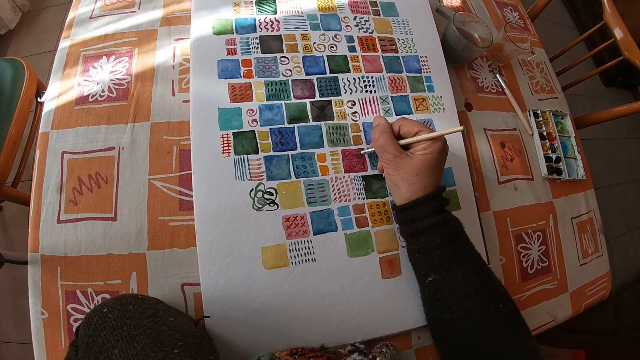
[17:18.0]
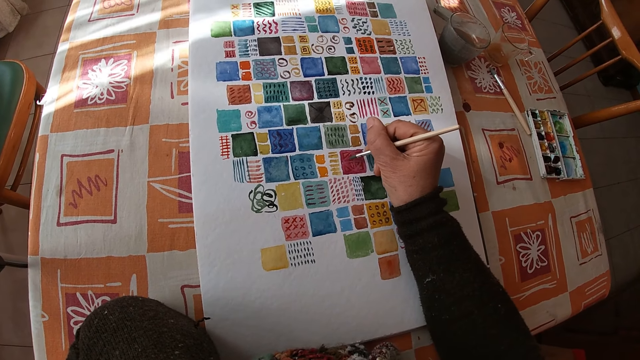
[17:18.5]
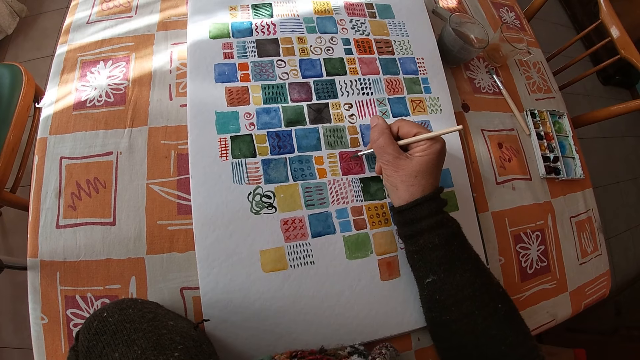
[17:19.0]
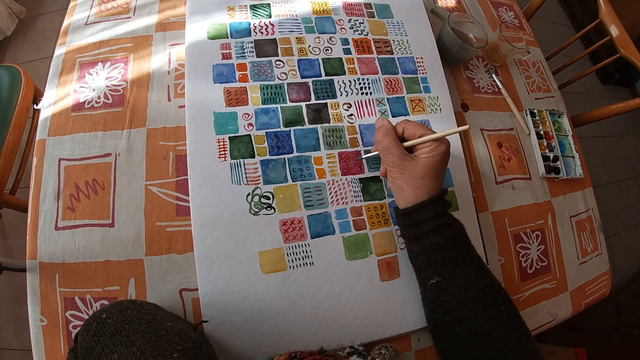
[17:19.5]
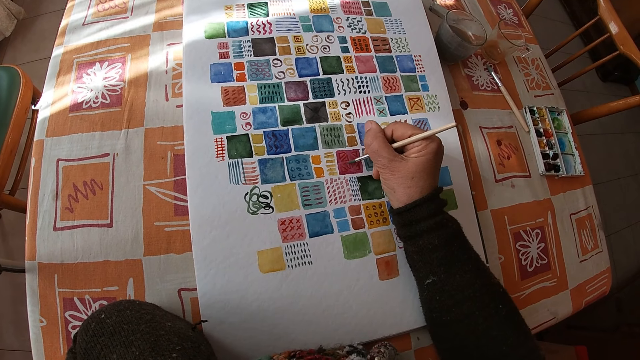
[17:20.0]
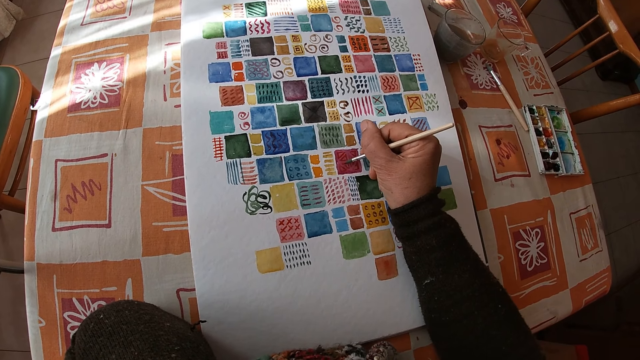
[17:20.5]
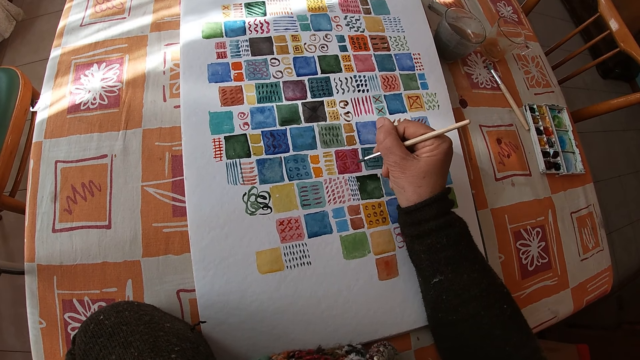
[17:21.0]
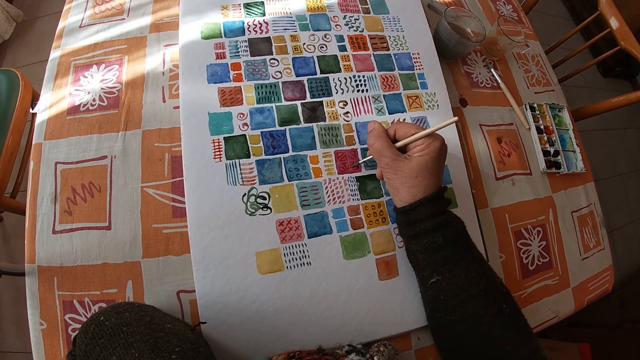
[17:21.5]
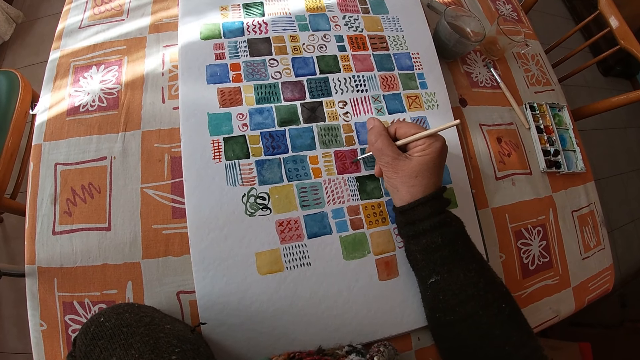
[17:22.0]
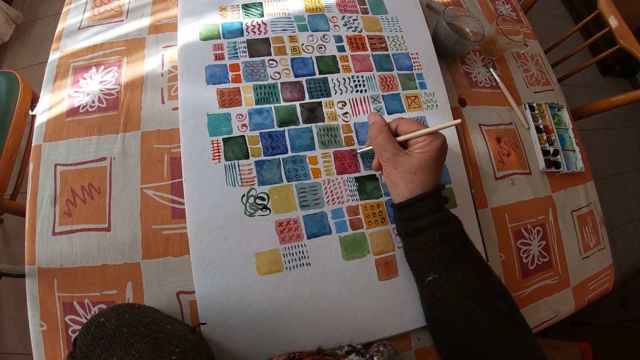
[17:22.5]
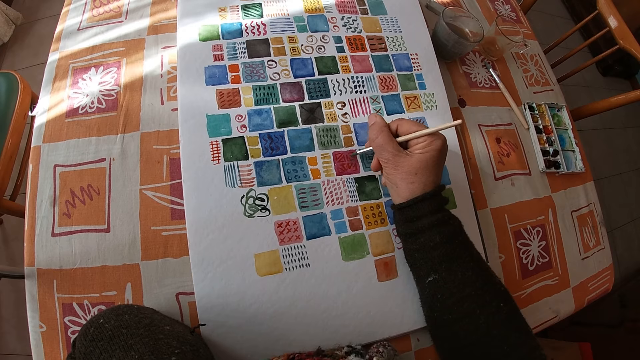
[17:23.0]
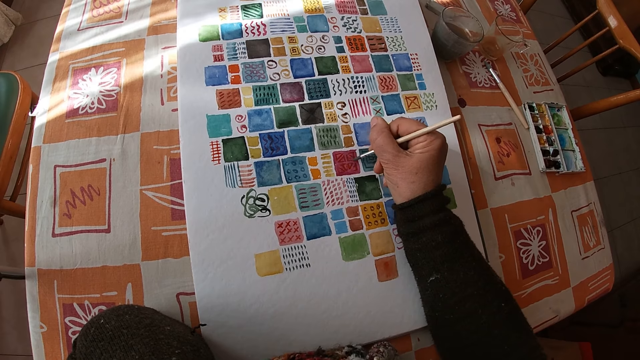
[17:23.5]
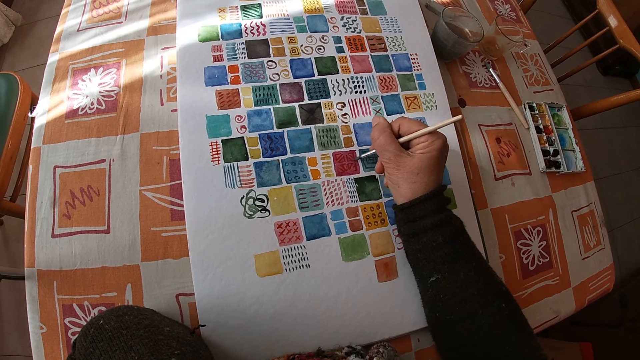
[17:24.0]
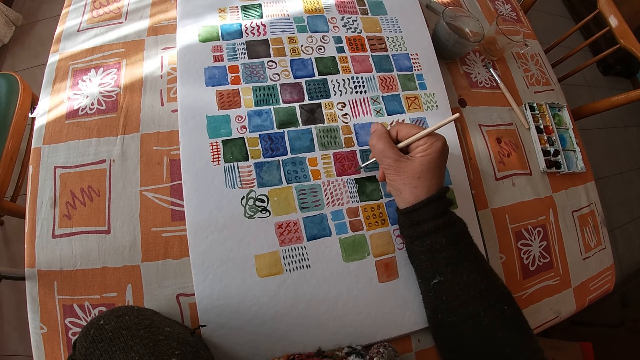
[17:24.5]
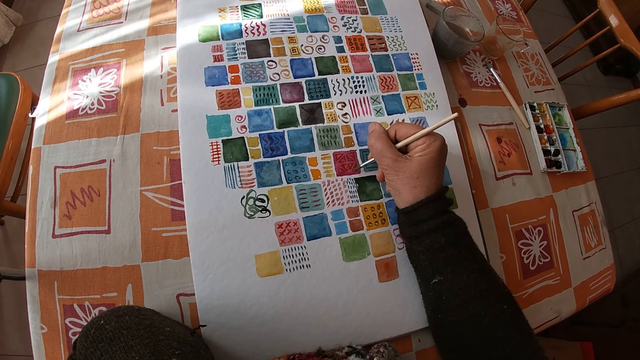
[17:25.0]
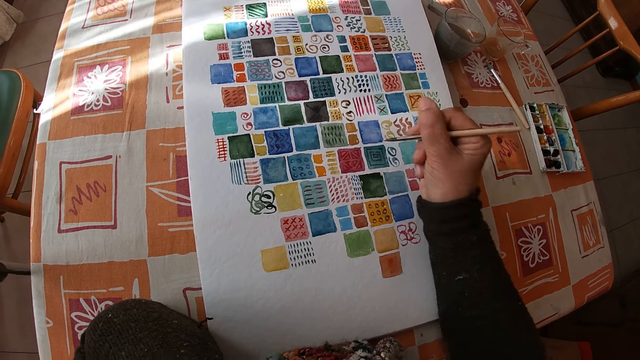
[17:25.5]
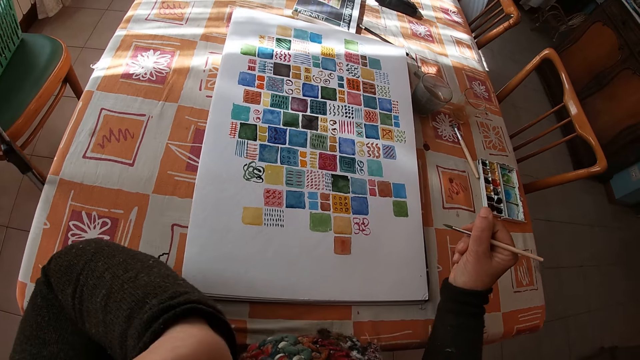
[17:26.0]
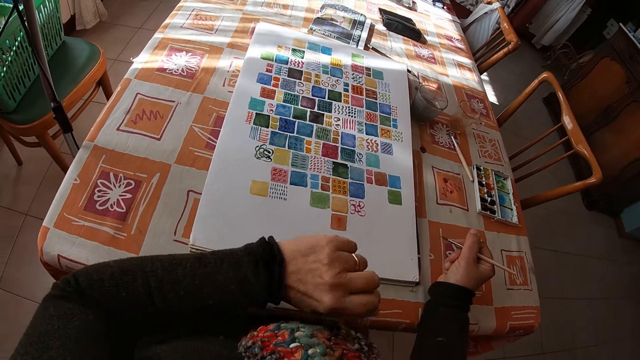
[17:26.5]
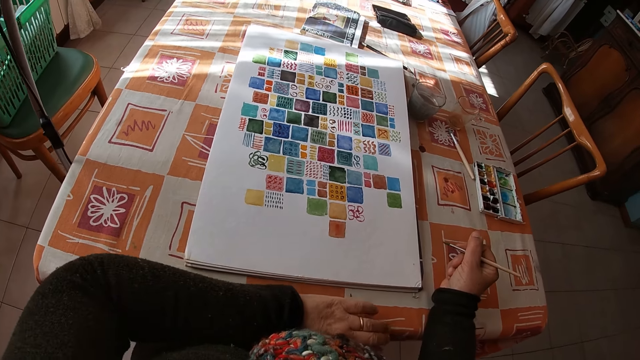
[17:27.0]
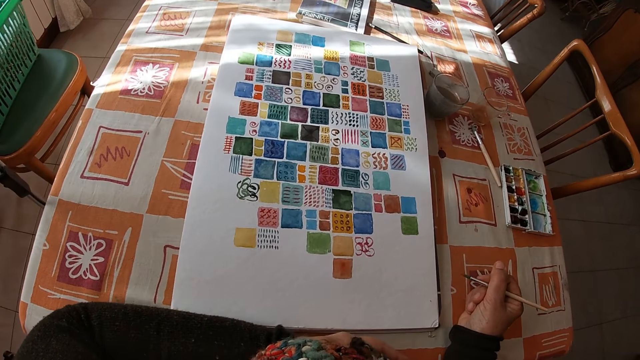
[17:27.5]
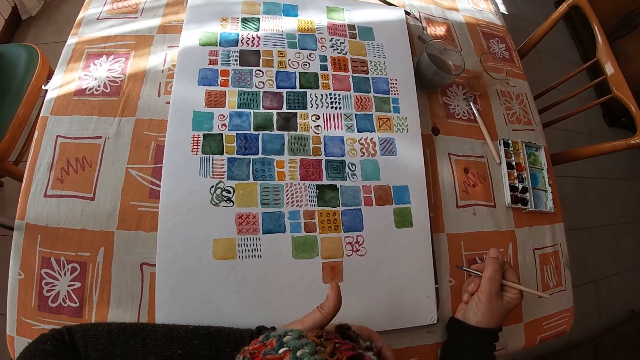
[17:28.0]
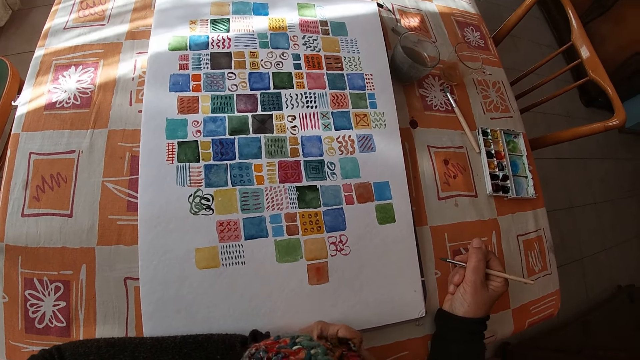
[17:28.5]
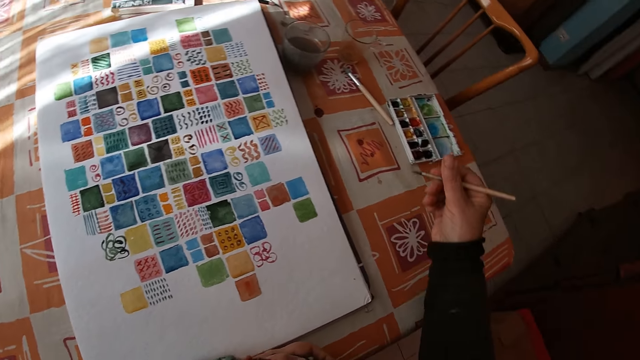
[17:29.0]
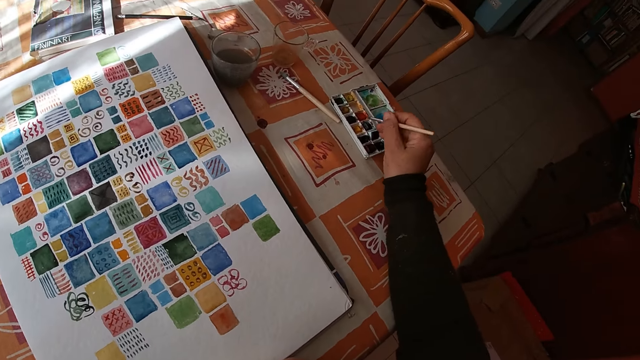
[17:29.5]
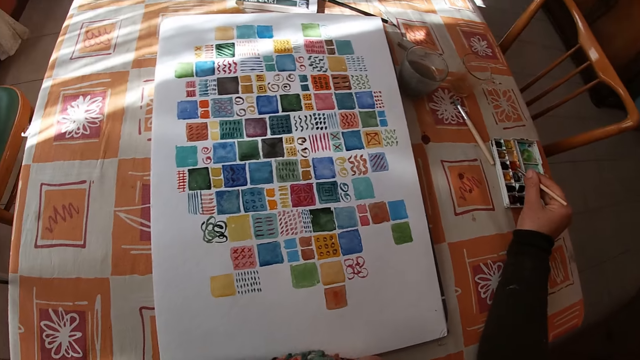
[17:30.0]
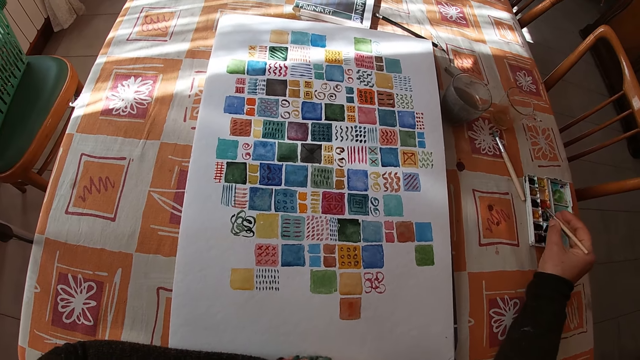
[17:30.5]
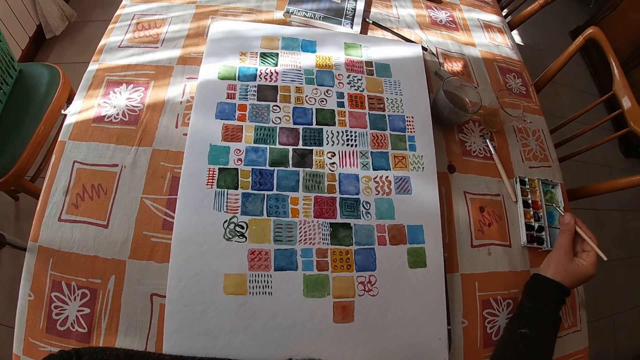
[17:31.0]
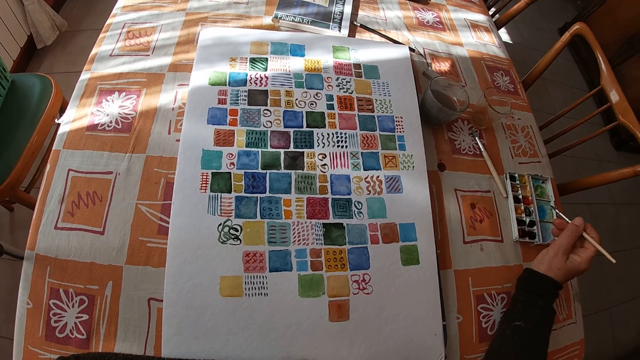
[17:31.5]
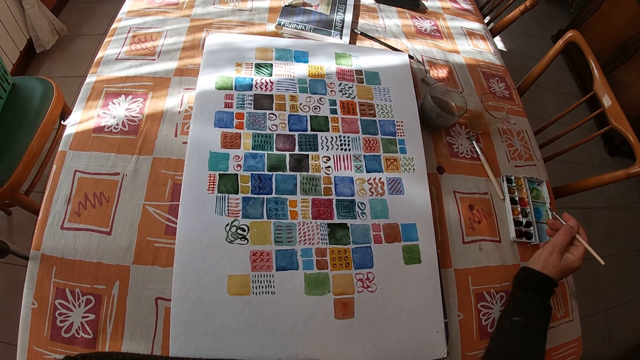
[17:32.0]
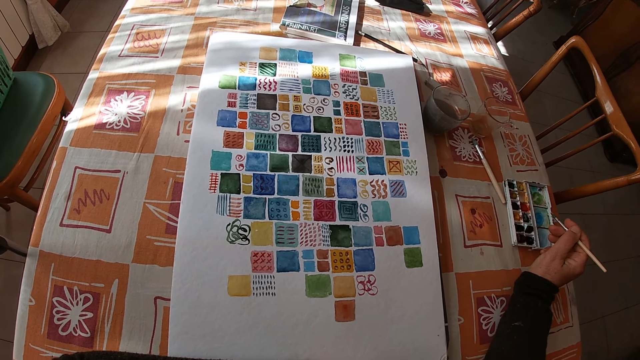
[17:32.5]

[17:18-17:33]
The camera wearer paints shapes on the canvas sheet on the dining table with the paint brush in her right hand. She rests her right hand on the dining table. She looks at the book. She rests her left arm on the dining table. She rubs the paint brush on the paint set on the dining table with her right hand.

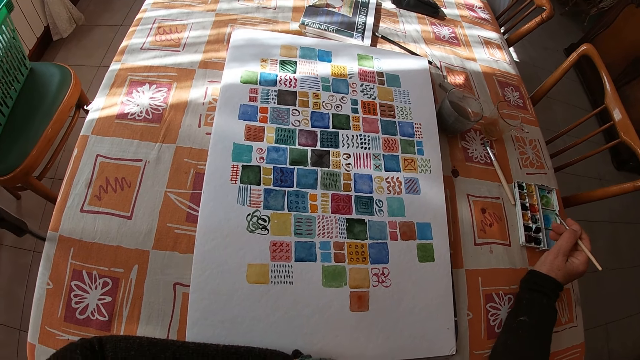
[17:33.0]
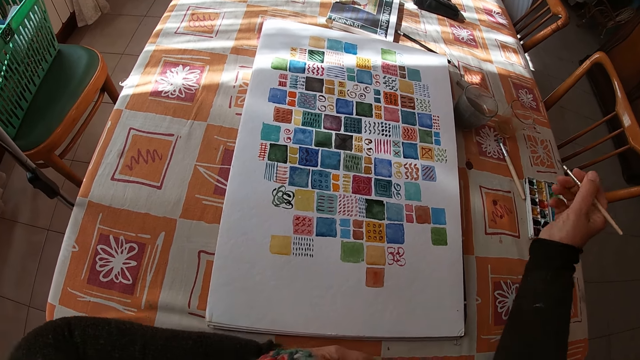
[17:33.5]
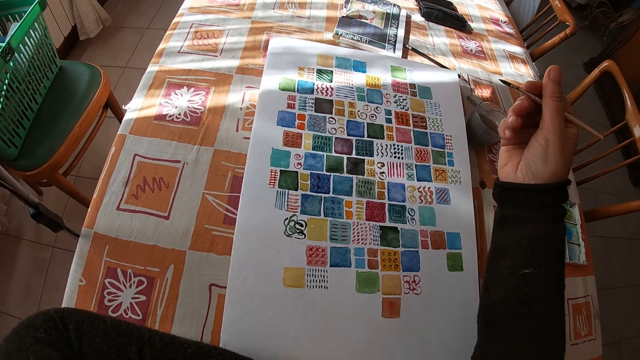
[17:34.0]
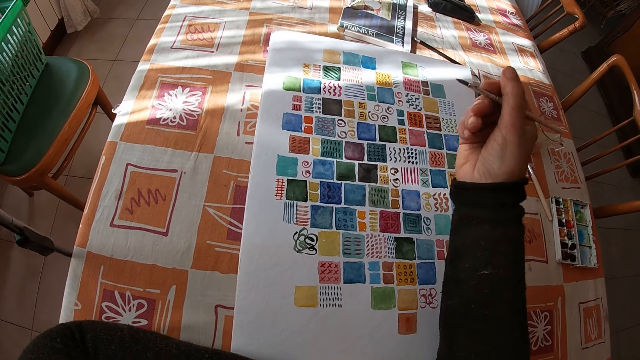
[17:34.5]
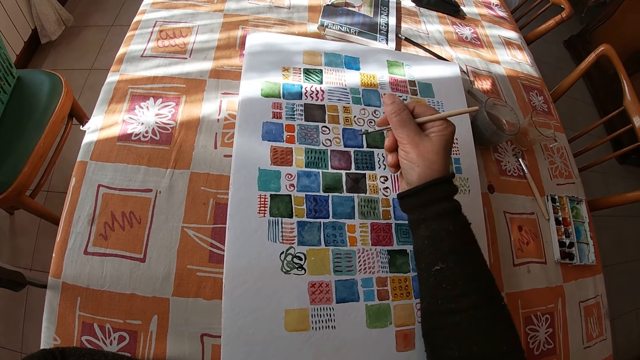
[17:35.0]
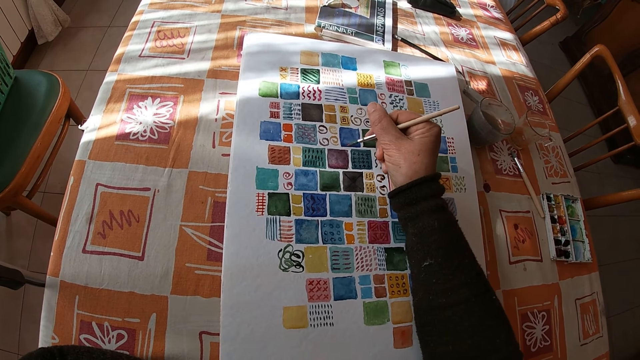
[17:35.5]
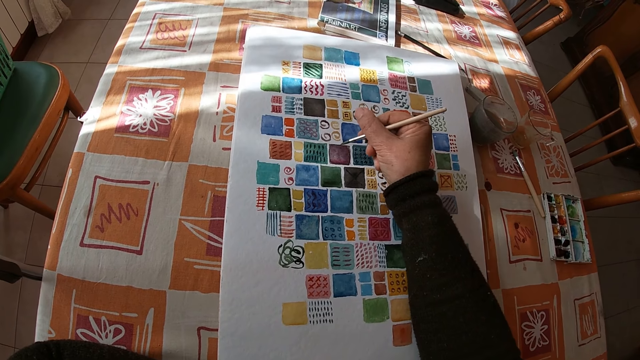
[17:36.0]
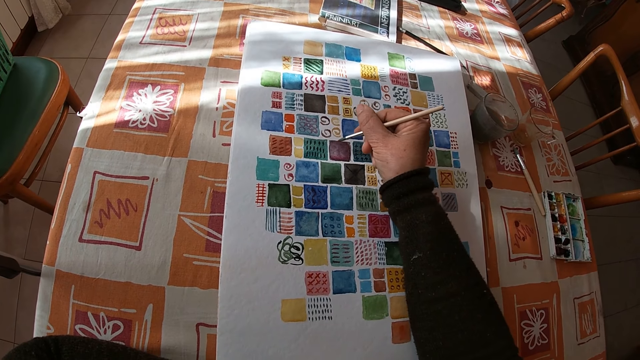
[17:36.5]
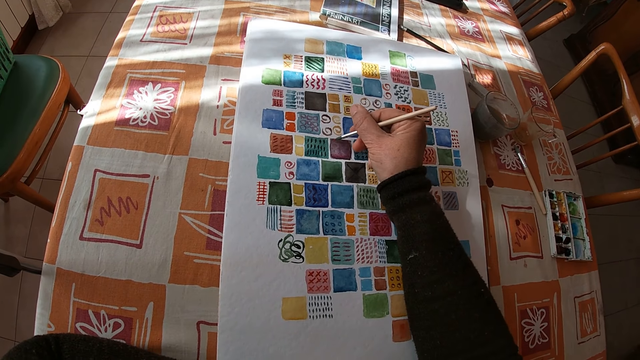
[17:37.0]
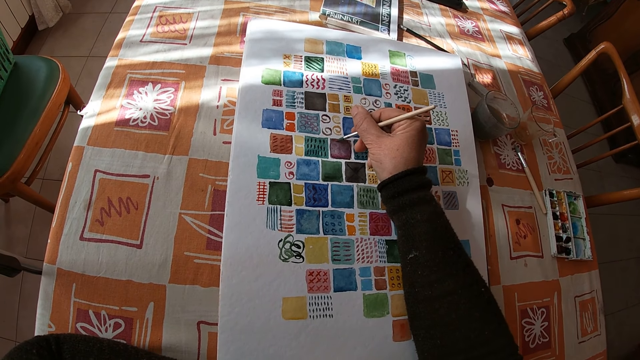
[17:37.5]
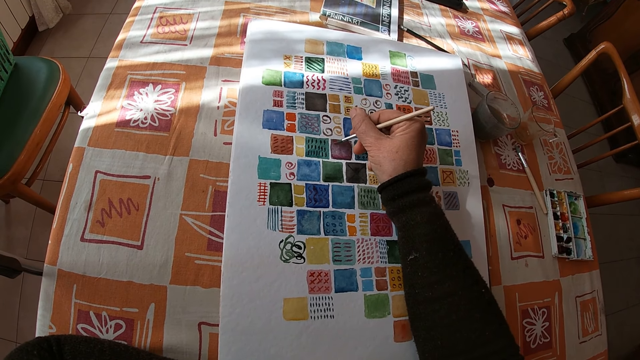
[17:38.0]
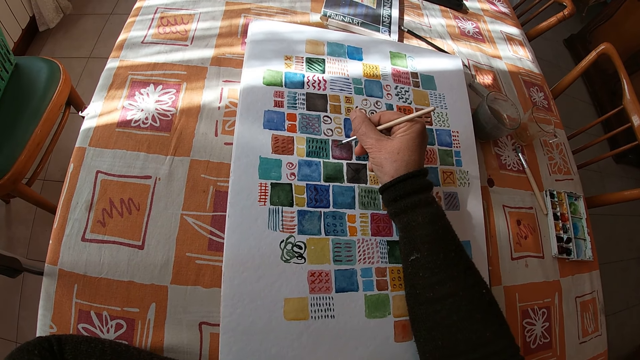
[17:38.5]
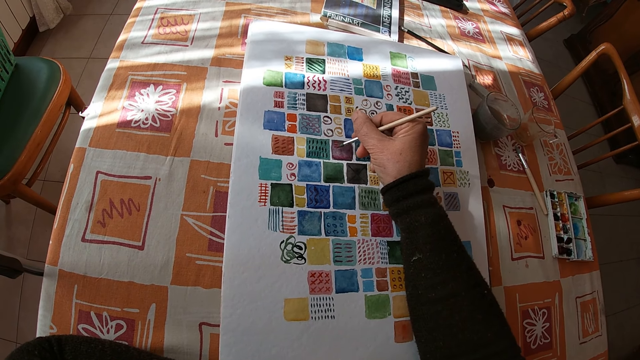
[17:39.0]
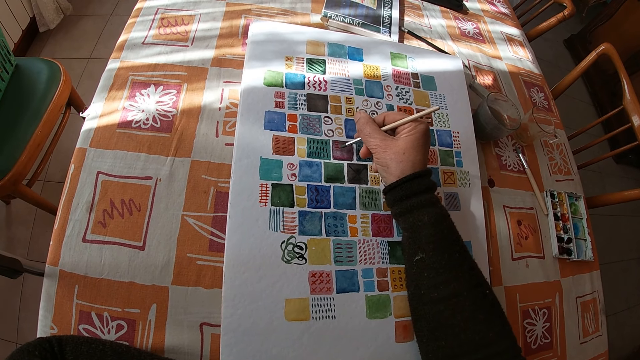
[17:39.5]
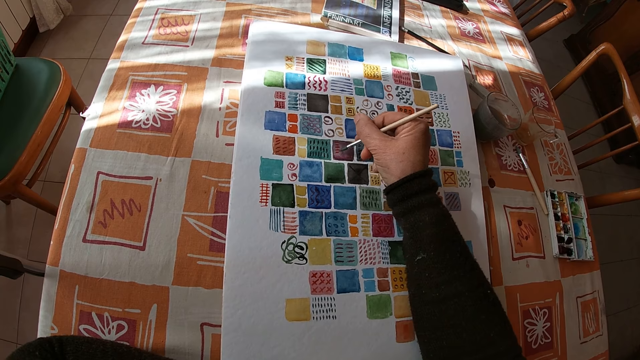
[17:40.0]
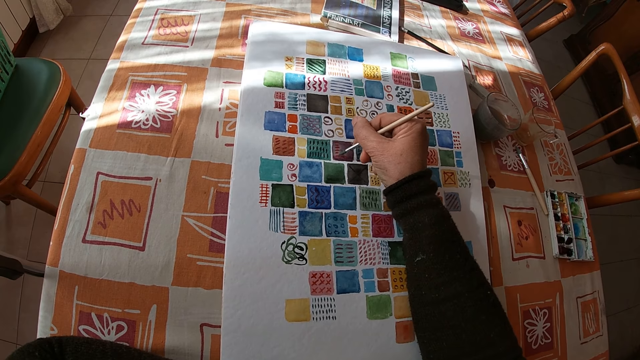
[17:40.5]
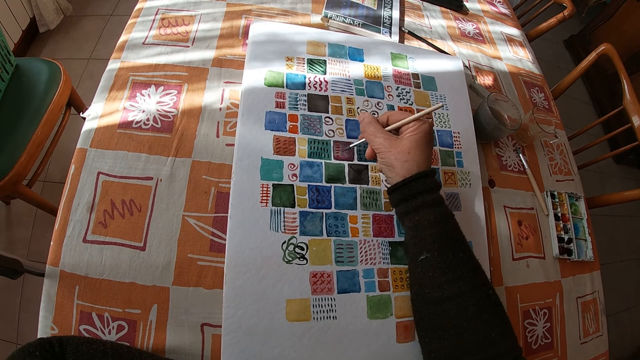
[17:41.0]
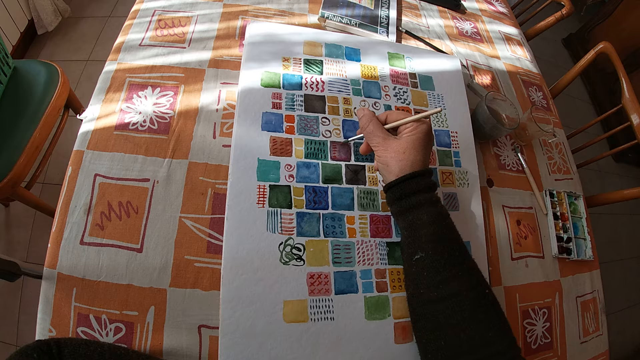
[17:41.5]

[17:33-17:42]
The camera wearer paints shapes on the canvas sheet on the dining table with the paint brush in her right hand.
